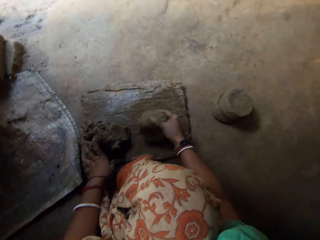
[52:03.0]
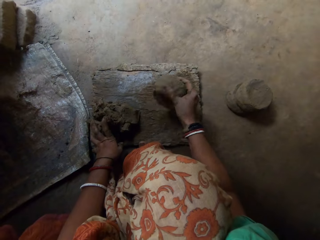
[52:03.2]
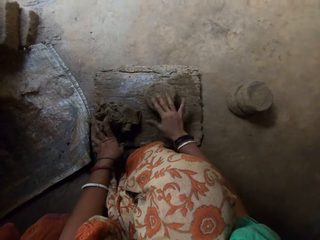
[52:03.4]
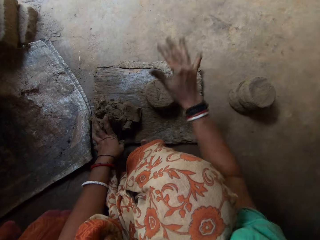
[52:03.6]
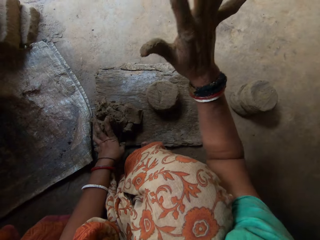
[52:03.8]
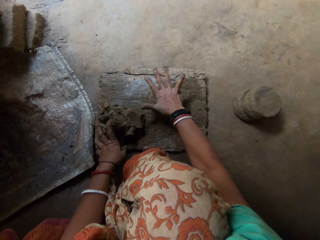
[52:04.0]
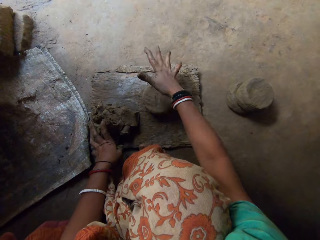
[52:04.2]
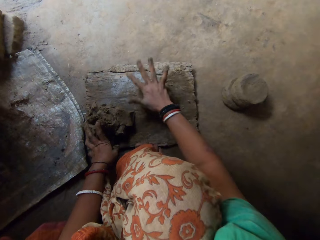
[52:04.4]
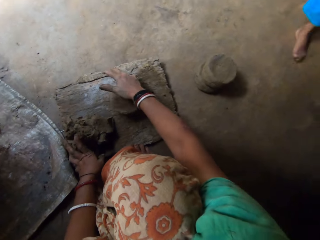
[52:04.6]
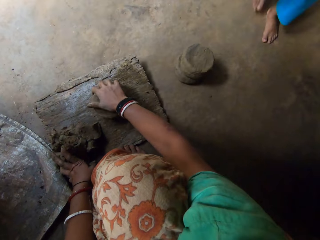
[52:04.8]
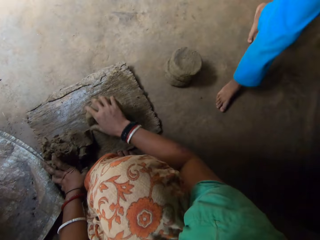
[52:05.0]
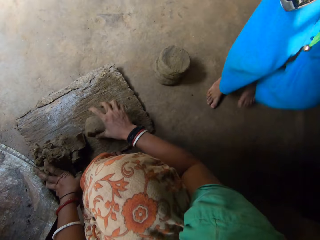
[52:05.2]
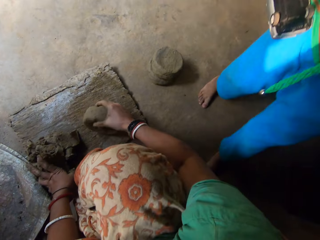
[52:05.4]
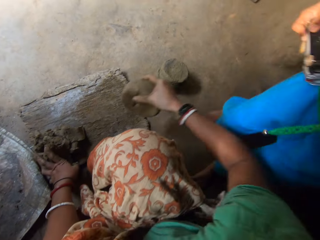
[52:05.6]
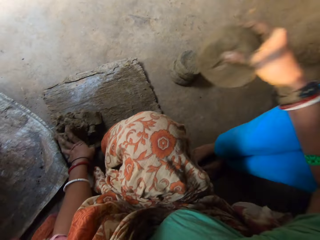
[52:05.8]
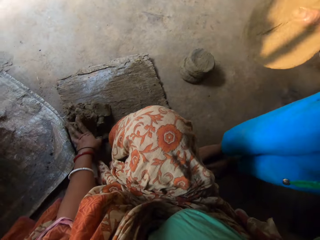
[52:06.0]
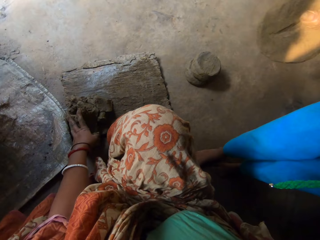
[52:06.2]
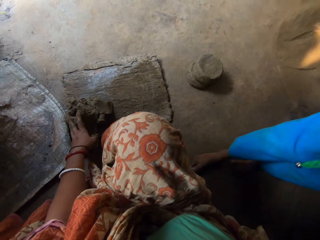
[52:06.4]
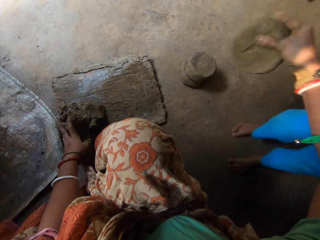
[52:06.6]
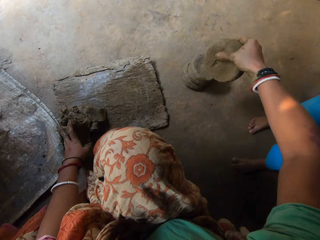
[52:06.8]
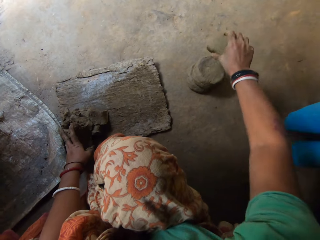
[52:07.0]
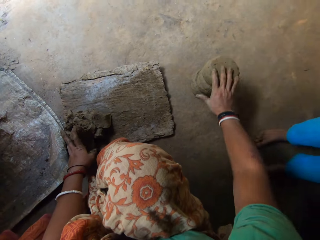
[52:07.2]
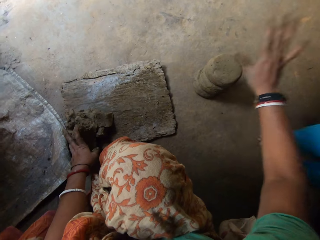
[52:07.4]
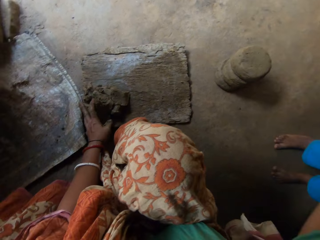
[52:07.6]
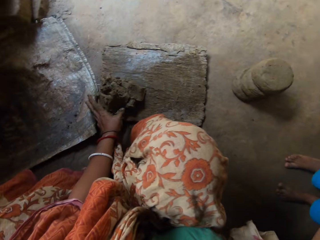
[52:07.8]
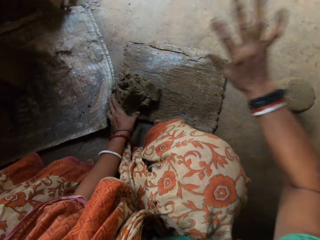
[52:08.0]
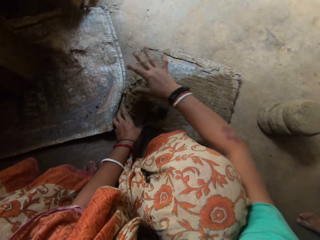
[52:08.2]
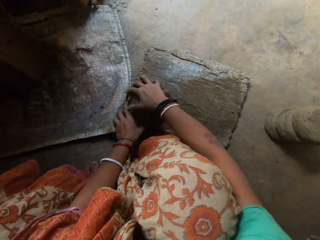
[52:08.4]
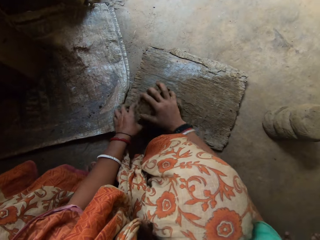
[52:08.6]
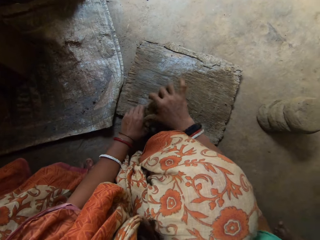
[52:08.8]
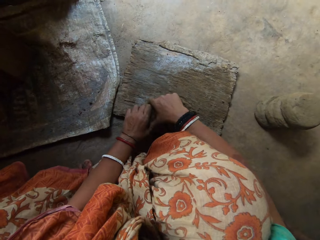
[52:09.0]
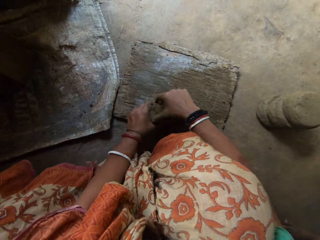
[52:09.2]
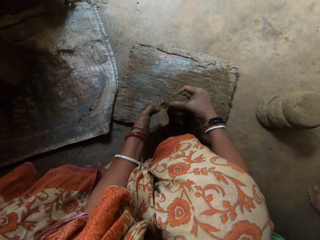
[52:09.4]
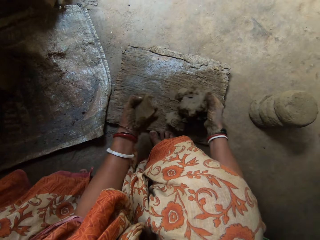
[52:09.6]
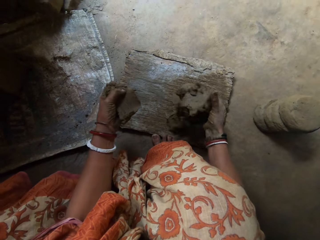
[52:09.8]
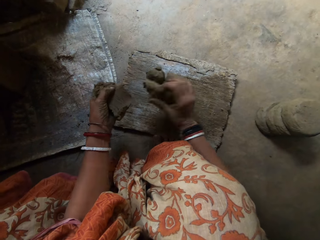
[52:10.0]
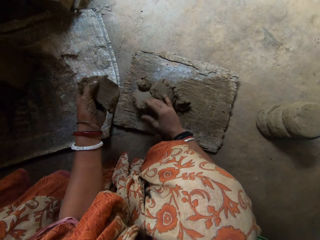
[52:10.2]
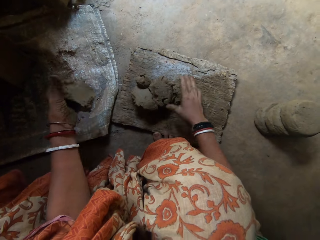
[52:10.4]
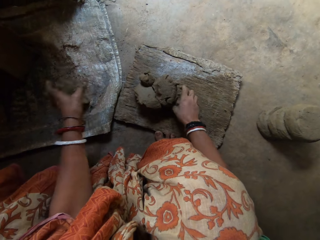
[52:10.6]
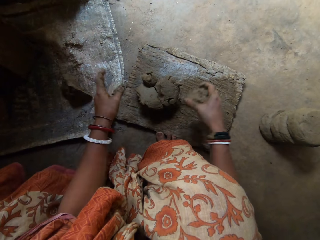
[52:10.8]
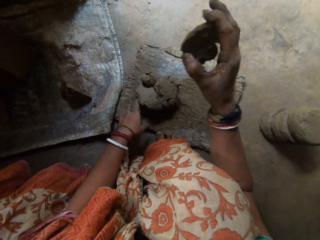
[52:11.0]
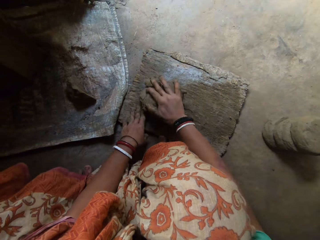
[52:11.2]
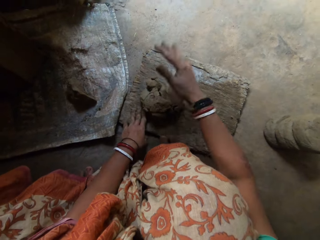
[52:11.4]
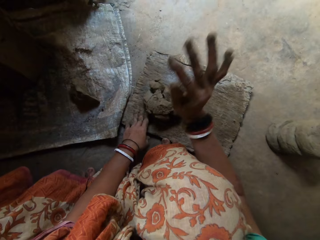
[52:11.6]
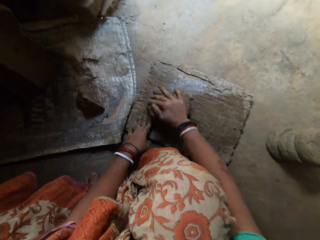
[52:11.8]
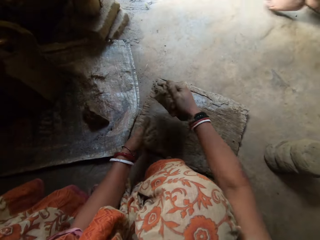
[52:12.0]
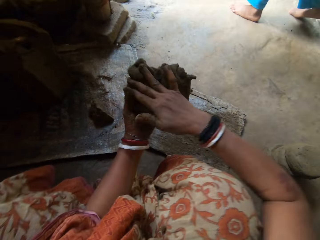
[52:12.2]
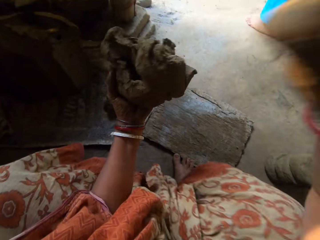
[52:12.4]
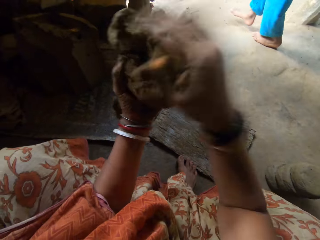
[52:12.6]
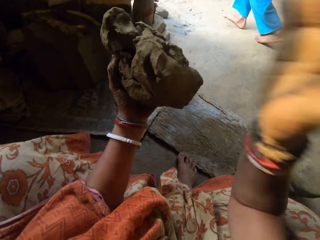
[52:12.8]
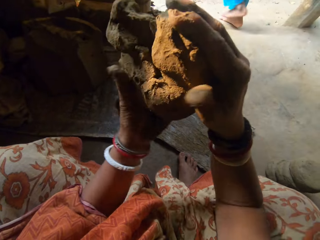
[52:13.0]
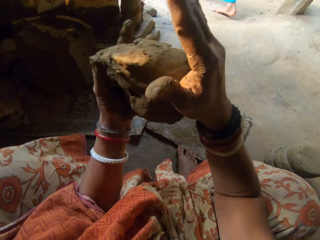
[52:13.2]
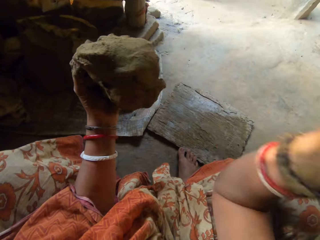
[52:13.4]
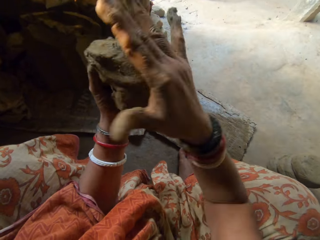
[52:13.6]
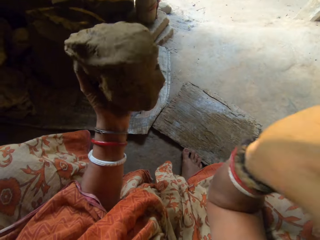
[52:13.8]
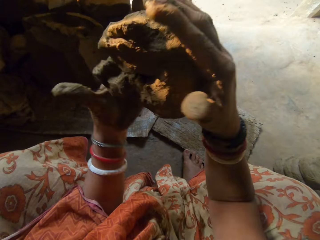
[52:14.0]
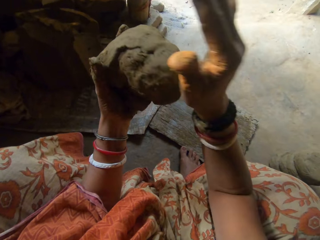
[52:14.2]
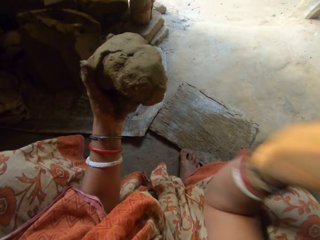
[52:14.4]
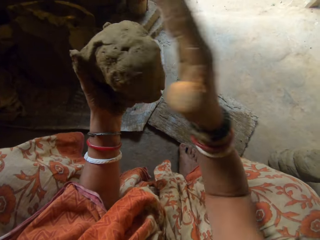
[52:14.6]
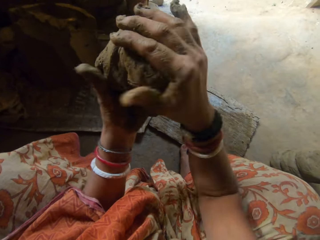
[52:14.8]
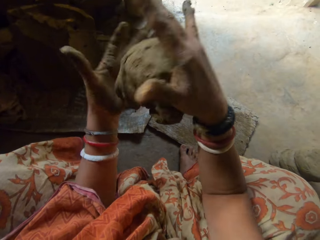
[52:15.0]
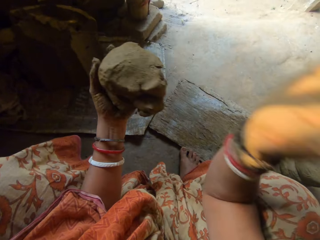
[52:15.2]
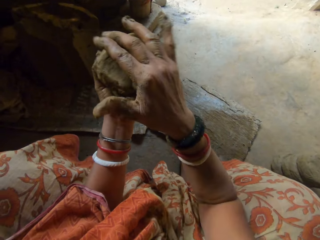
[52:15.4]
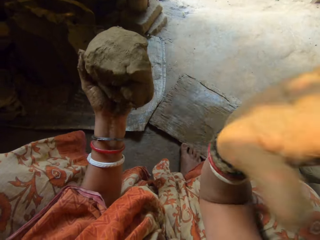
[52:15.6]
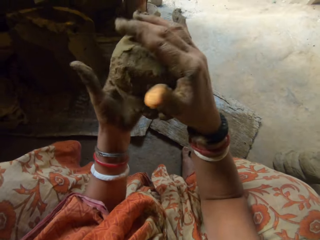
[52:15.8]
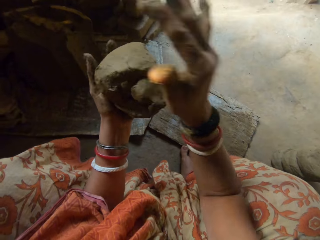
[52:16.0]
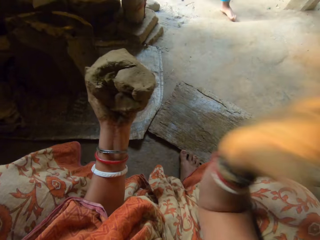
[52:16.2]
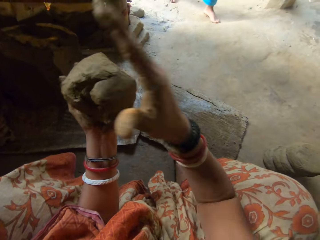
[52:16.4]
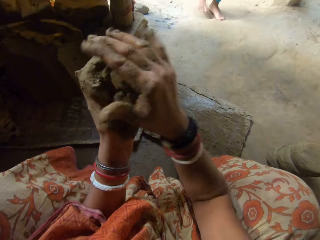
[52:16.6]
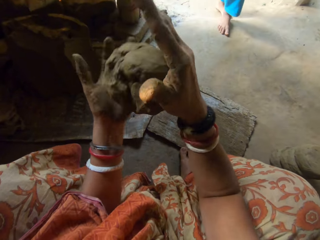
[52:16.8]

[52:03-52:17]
The camera wearer flips the clay on the wooden board. She flattens the clay on the wood. She hits the clay with her right hand. The child walks towards the camera wearer. The child interacts with the camera wearer. The camera wearer lifts the clay. She puts the clay on the floor. She puts the clay on other clay. She raises her right hand towards the child. She points at the child. She cuts the clay using a hand. She drops the clay in her right hand on the wooden board. She drops the clay in her left hand on the sack. She drops a clay on other clay. She flattens the clay on the wood. She hits the clay with her right hand. She lifts the clay. She hits the clay with her right hand. She shapes the clay in hand.

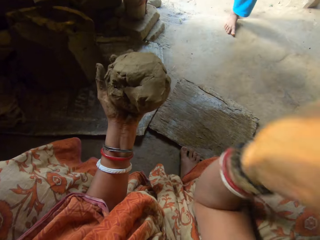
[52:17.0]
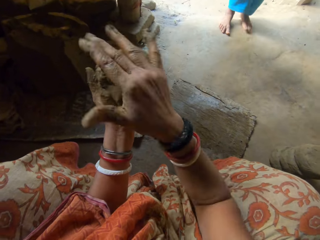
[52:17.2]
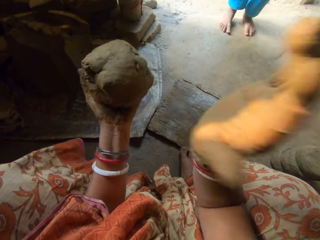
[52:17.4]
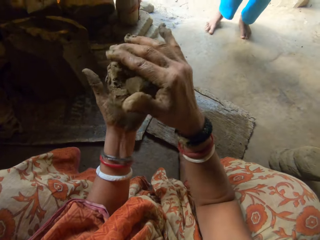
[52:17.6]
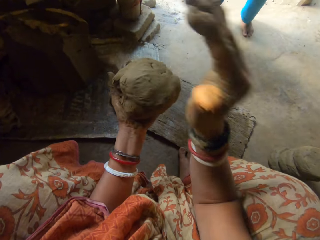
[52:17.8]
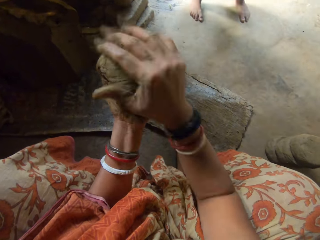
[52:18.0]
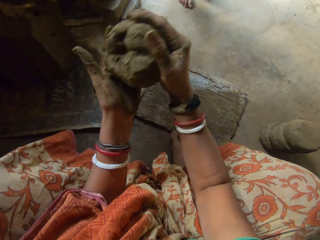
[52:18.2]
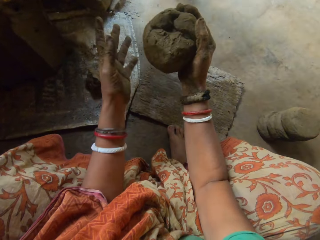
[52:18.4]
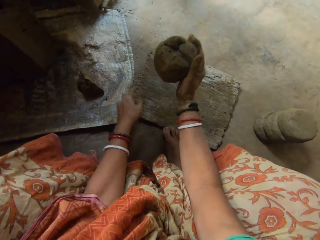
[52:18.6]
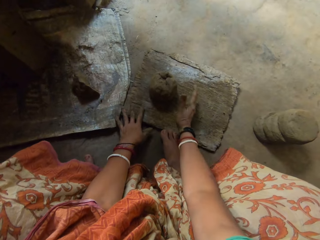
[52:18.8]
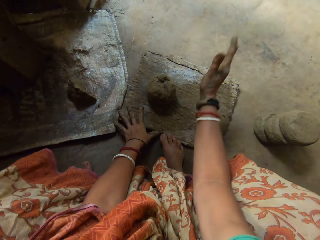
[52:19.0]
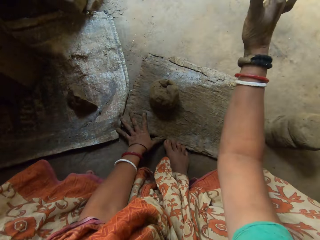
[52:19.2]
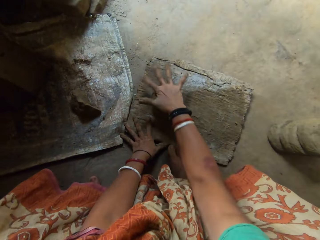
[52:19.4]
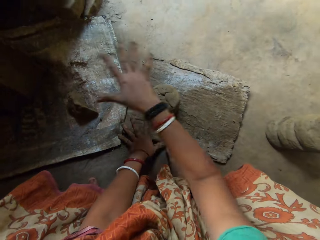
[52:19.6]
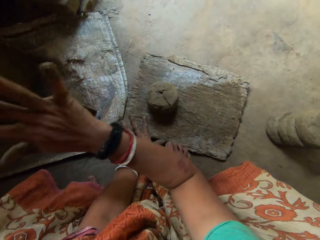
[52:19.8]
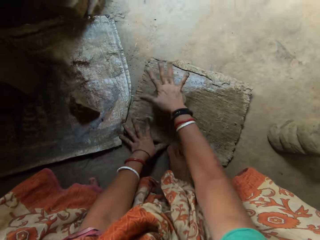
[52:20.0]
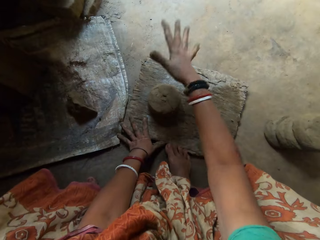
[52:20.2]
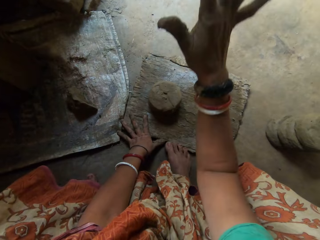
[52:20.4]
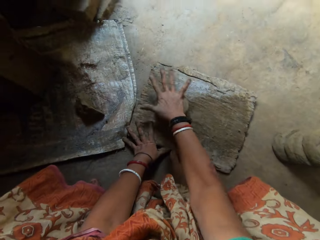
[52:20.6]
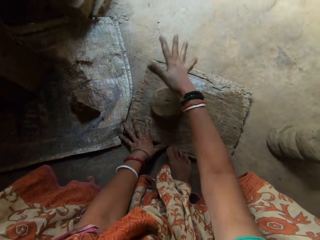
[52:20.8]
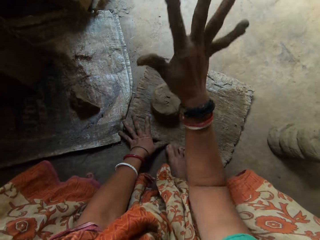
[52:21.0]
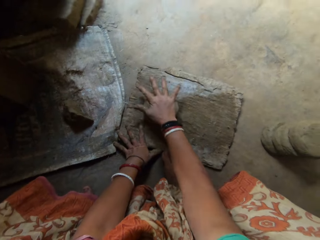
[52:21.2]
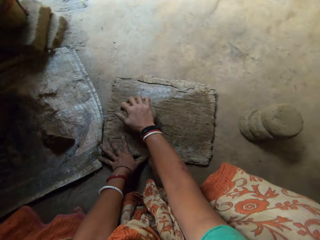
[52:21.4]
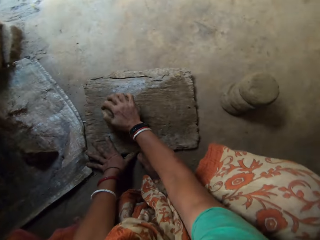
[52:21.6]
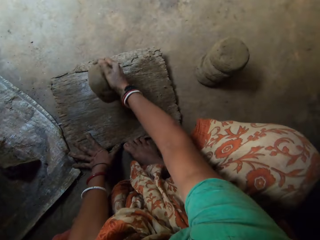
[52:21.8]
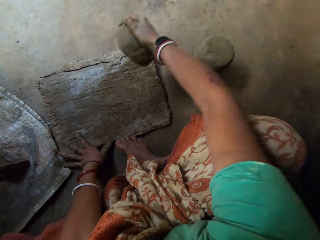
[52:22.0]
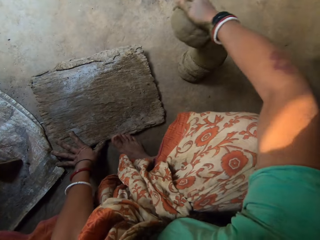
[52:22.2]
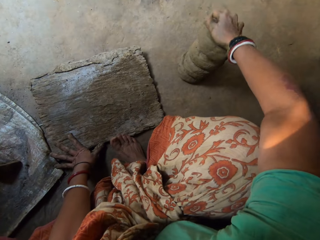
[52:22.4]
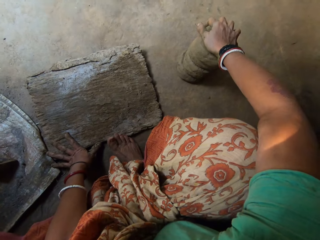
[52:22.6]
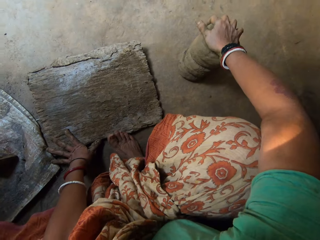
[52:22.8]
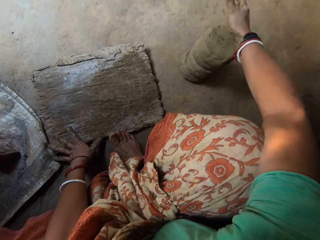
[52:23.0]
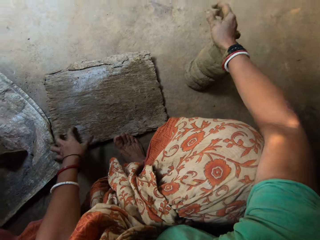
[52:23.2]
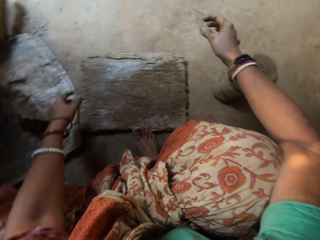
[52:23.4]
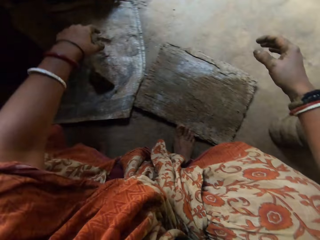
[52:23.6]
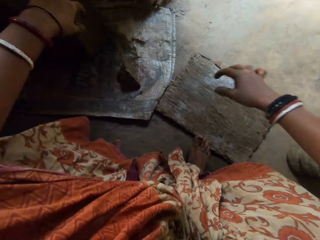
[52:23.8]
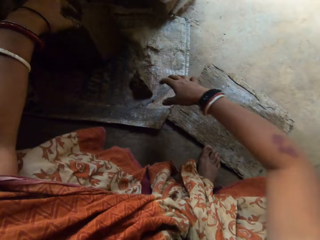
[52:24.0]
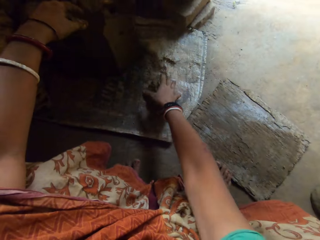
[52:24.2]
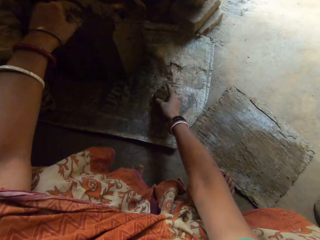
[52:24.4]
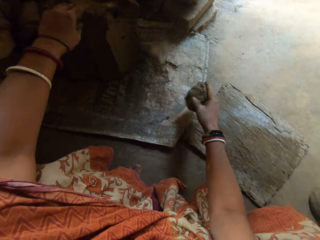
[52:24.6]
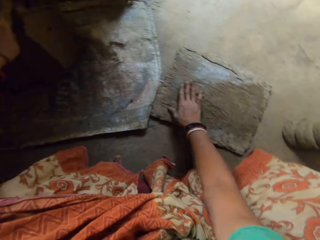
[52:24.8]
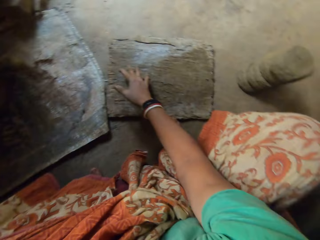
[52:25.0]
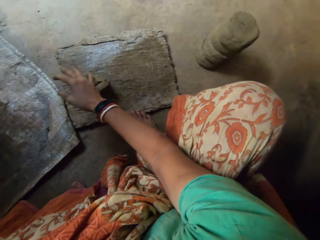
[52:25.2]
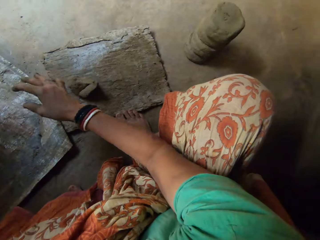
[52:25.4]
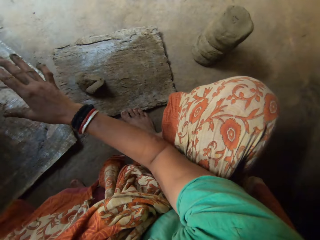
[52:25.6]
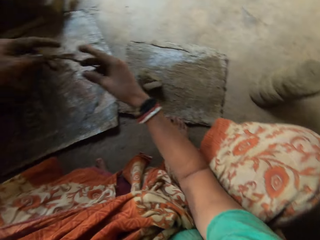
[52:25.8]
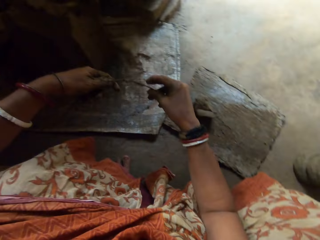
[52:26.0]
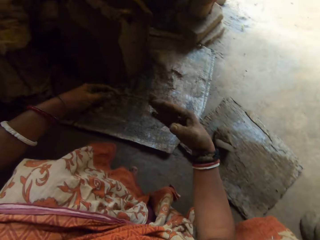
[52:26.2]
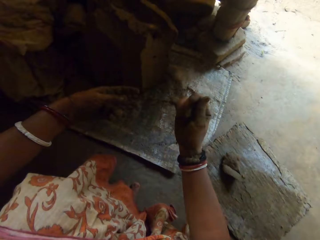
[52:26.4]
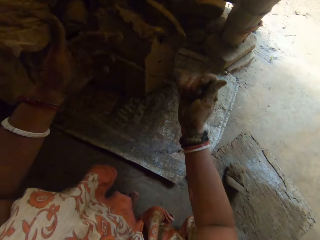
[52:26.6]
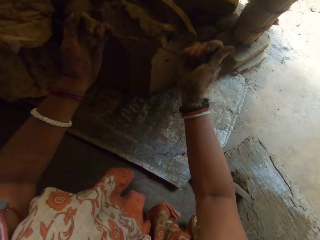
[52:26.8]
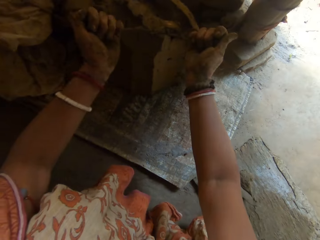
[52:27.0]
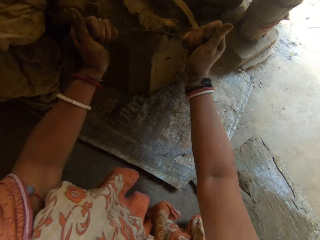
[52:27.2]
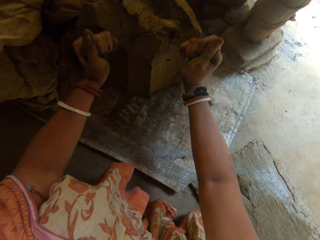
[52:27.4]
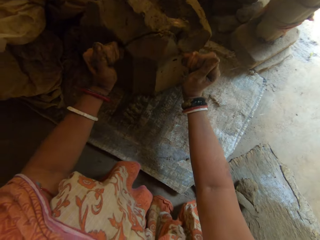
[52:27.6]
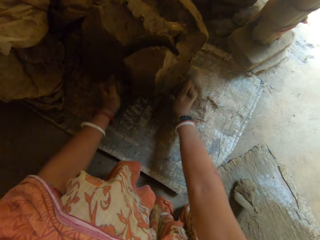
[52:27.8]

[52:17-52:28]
The camera wearer drops the clay on the wooden board. She hits the clay with her right hand. She flattens the clay on the wood. She drops a clay on other clay. She puts the clay on the floor. She drops some clay on the wooden board. She picks the clay on the sack. She straightens the wire. She cuts some clay with the iron string.
